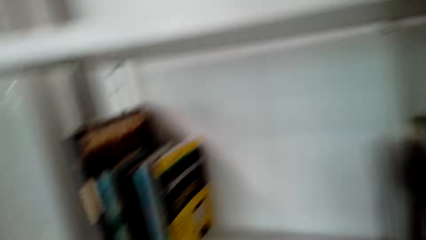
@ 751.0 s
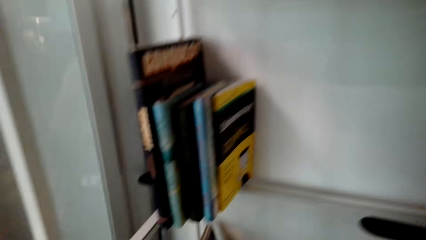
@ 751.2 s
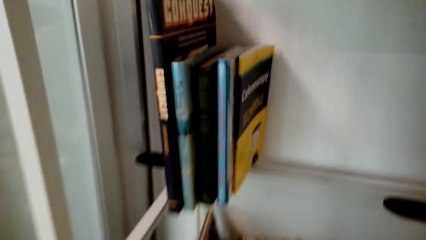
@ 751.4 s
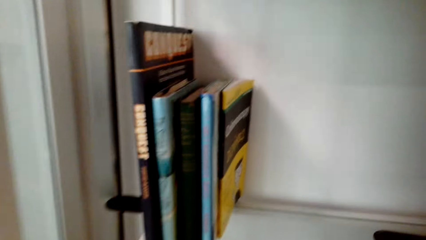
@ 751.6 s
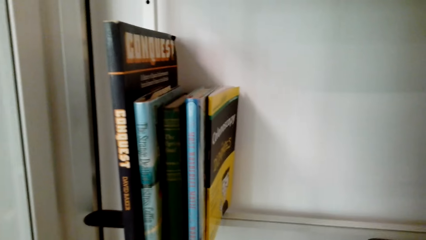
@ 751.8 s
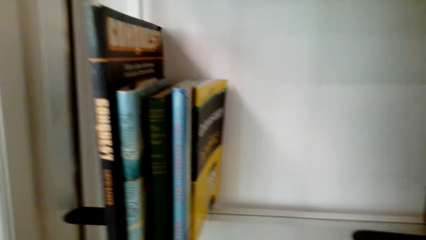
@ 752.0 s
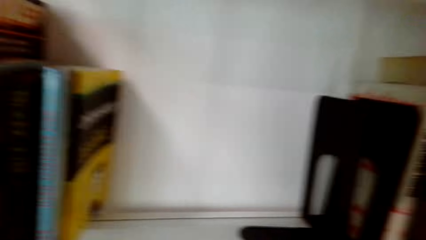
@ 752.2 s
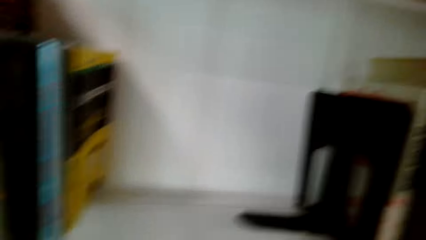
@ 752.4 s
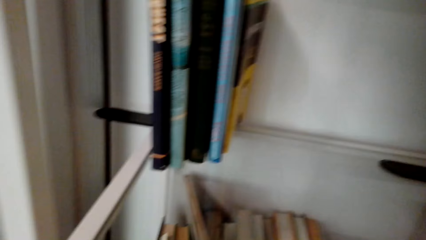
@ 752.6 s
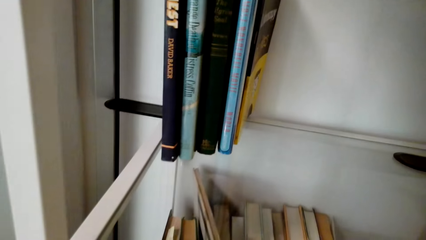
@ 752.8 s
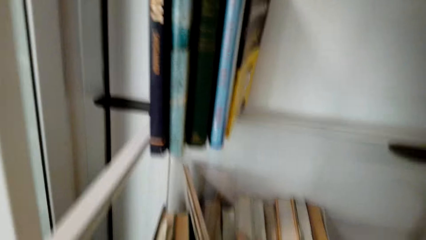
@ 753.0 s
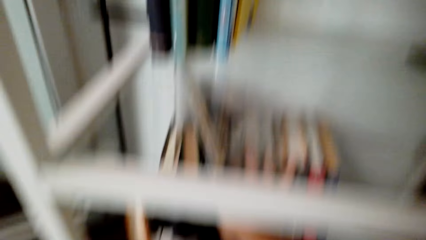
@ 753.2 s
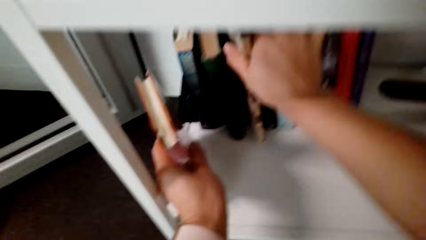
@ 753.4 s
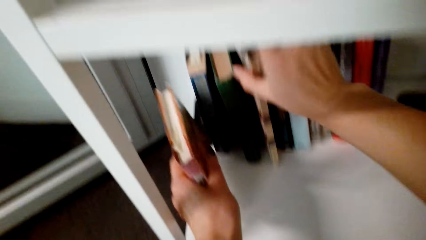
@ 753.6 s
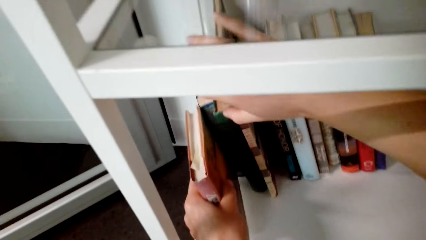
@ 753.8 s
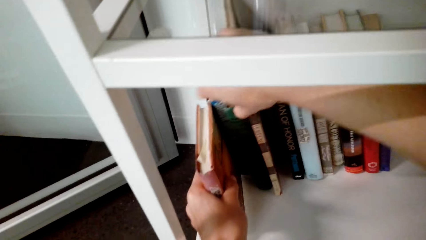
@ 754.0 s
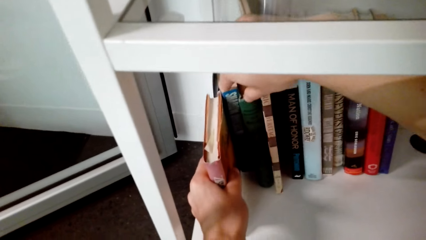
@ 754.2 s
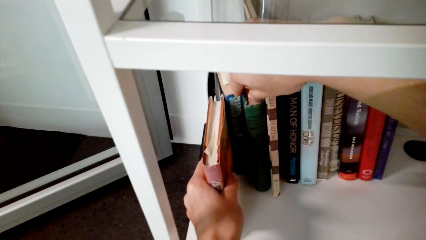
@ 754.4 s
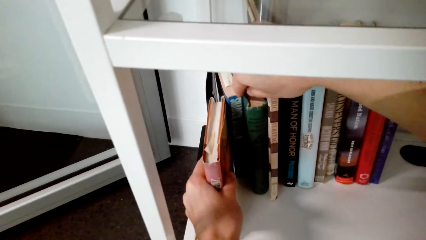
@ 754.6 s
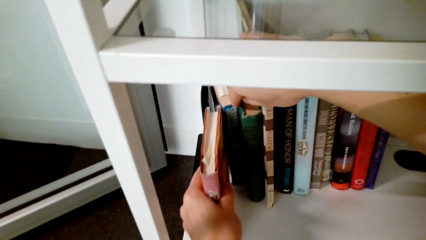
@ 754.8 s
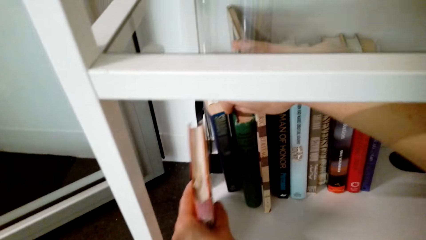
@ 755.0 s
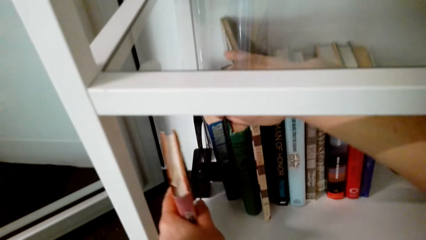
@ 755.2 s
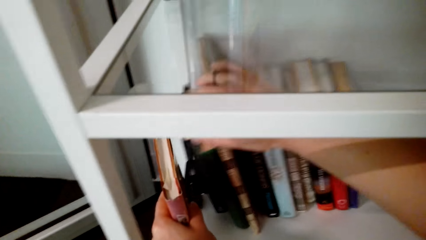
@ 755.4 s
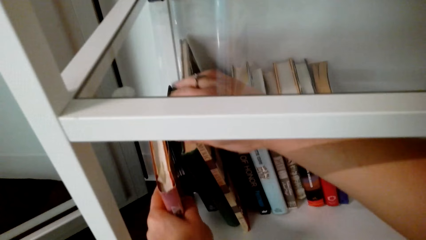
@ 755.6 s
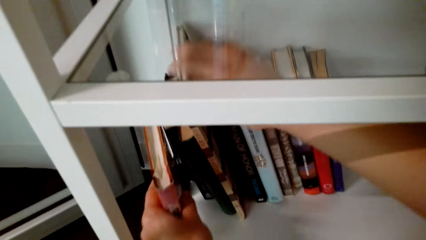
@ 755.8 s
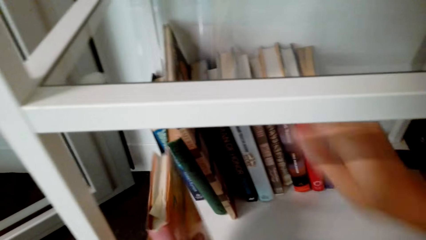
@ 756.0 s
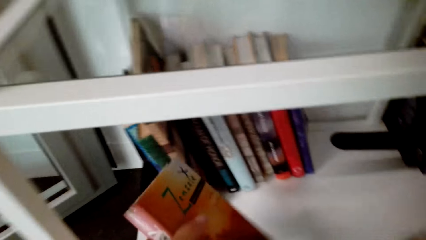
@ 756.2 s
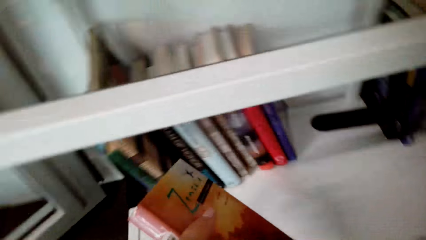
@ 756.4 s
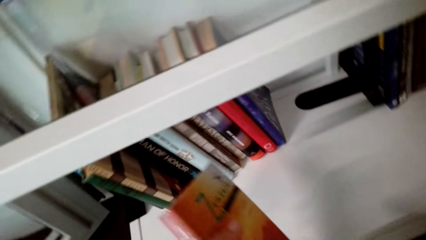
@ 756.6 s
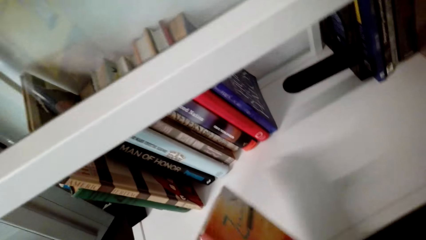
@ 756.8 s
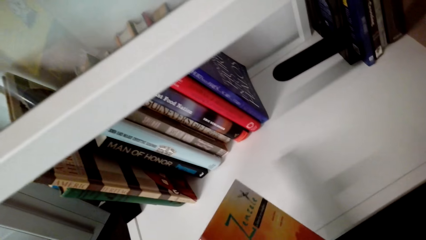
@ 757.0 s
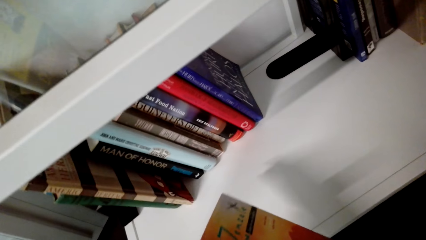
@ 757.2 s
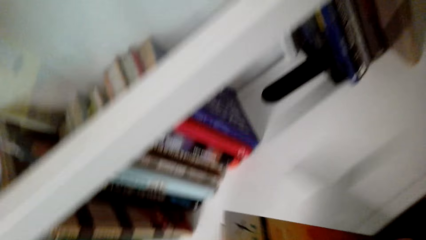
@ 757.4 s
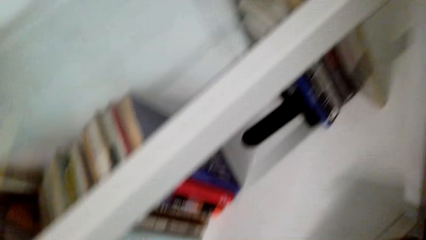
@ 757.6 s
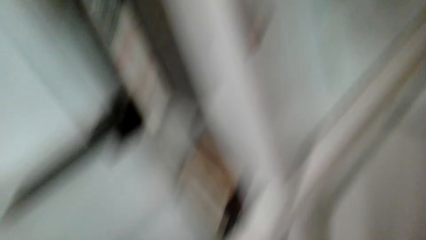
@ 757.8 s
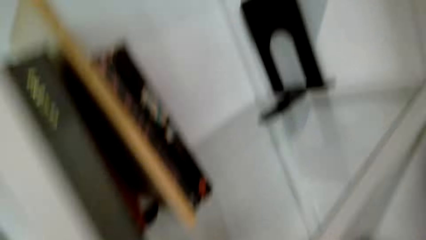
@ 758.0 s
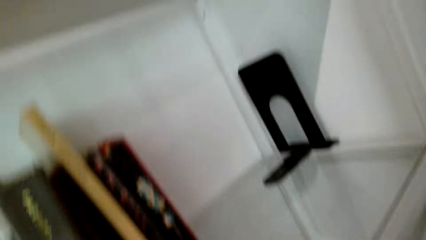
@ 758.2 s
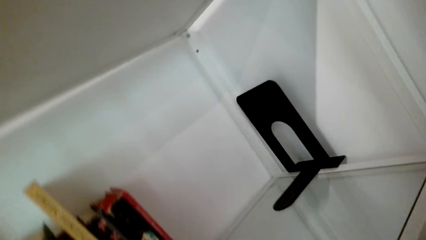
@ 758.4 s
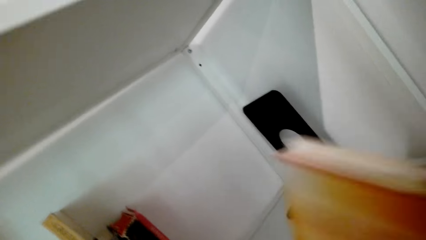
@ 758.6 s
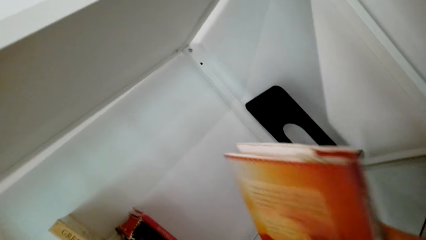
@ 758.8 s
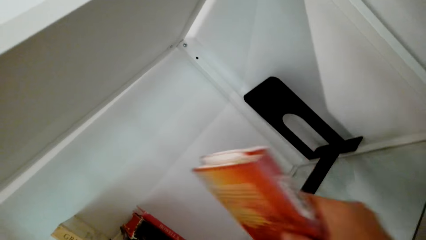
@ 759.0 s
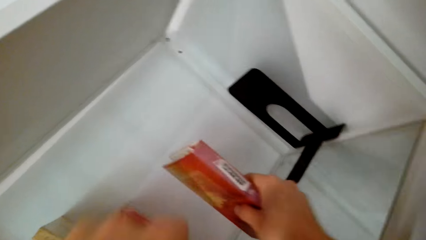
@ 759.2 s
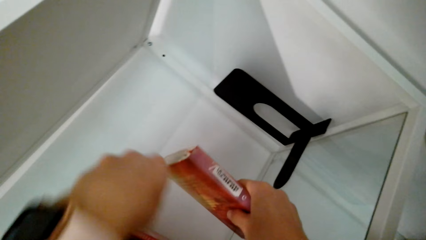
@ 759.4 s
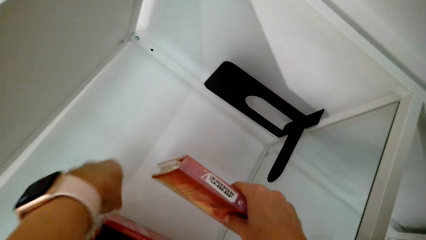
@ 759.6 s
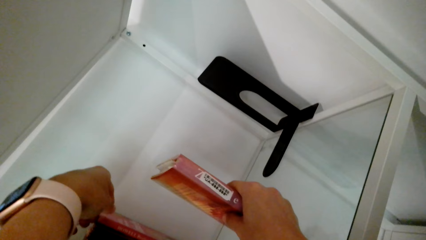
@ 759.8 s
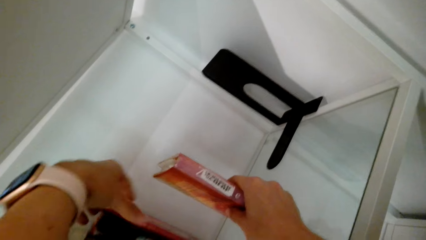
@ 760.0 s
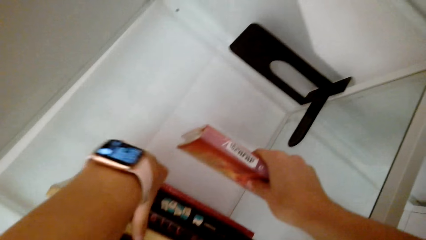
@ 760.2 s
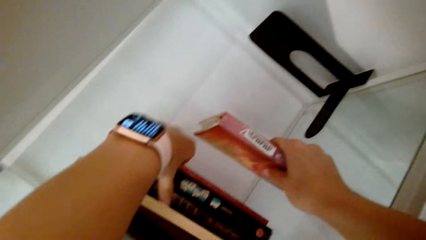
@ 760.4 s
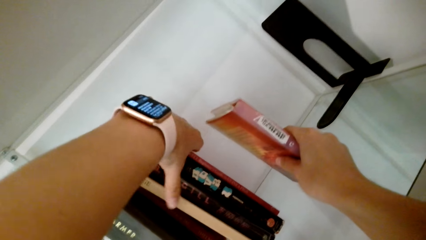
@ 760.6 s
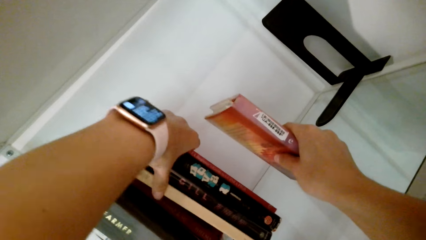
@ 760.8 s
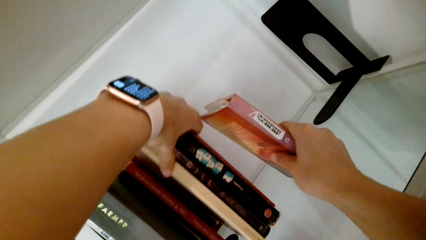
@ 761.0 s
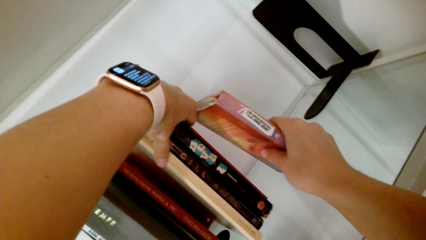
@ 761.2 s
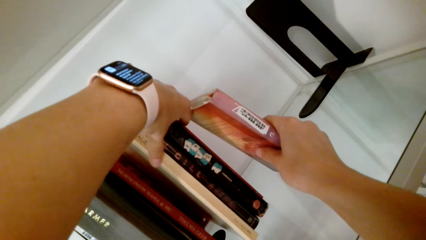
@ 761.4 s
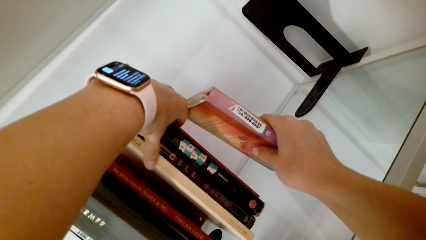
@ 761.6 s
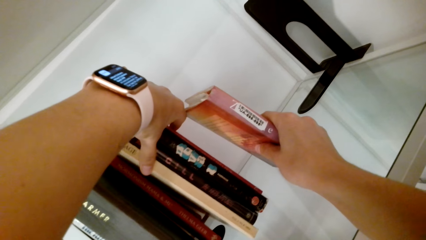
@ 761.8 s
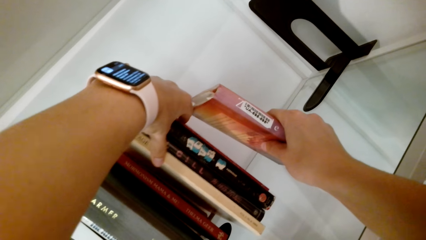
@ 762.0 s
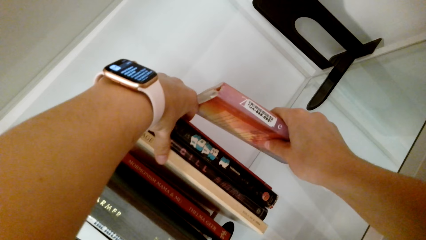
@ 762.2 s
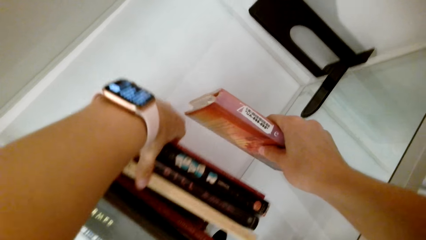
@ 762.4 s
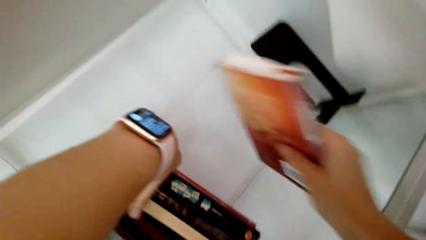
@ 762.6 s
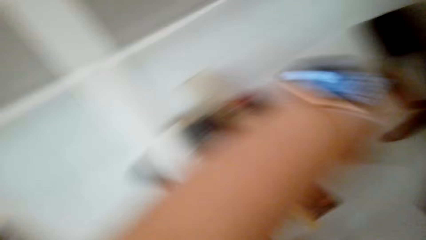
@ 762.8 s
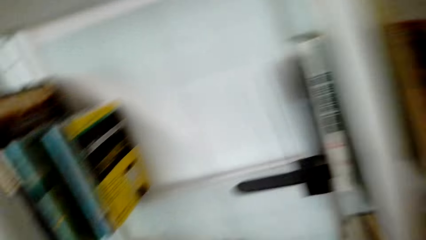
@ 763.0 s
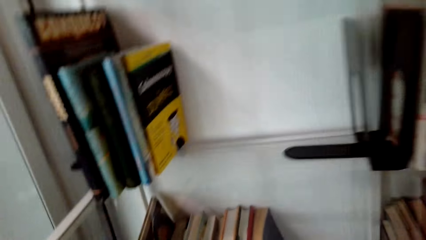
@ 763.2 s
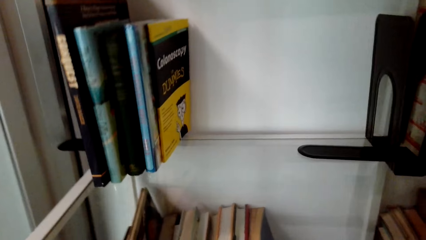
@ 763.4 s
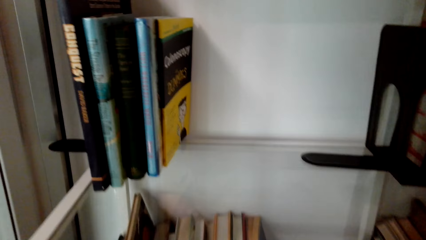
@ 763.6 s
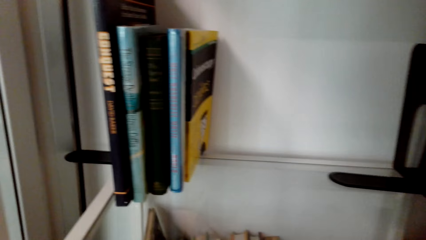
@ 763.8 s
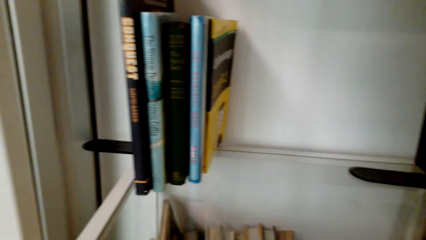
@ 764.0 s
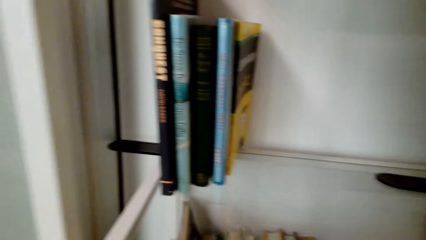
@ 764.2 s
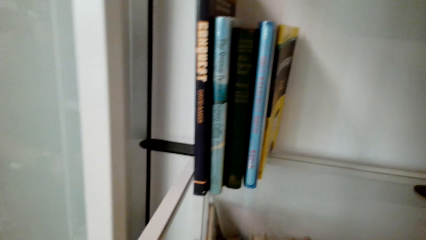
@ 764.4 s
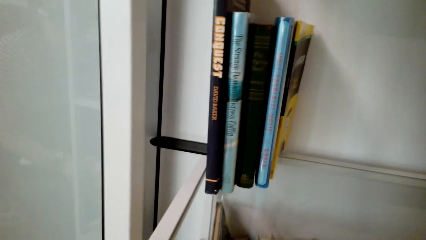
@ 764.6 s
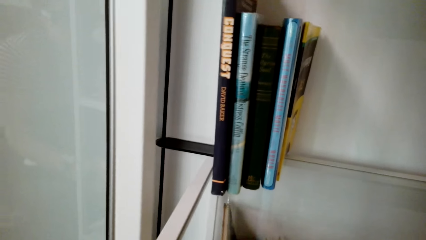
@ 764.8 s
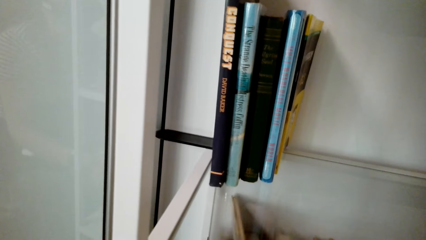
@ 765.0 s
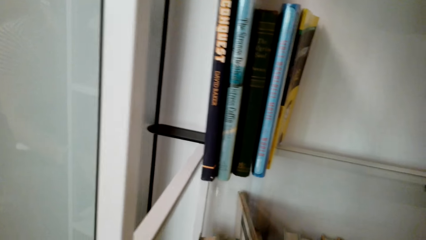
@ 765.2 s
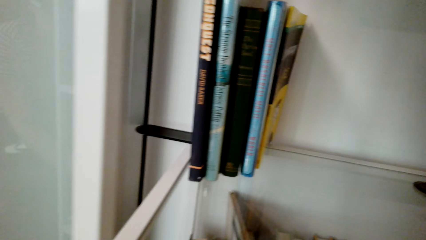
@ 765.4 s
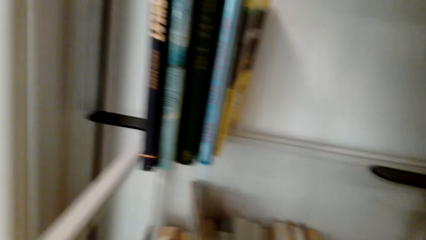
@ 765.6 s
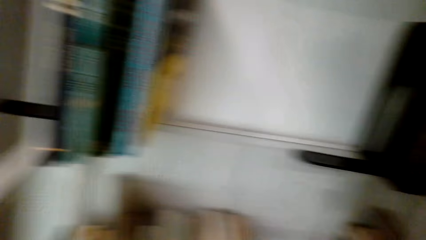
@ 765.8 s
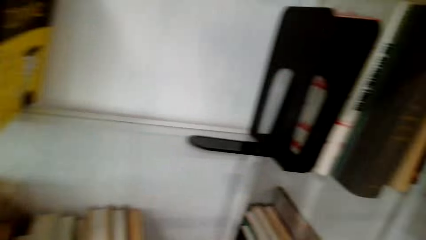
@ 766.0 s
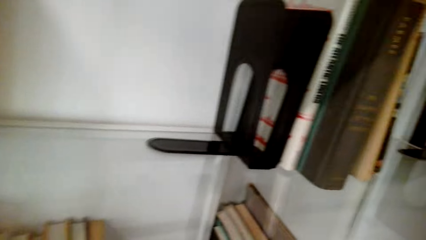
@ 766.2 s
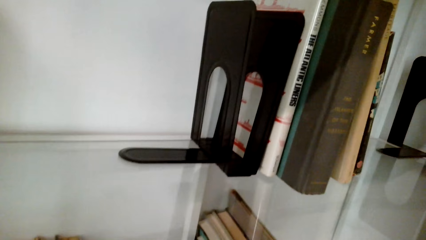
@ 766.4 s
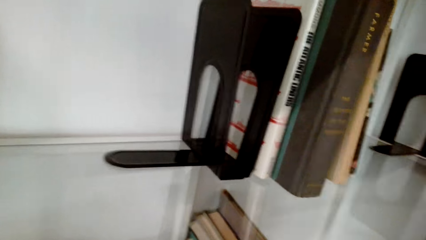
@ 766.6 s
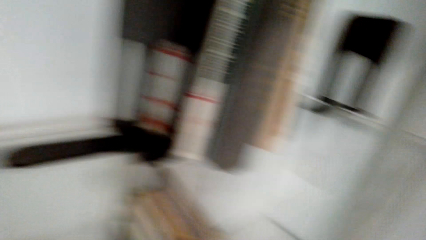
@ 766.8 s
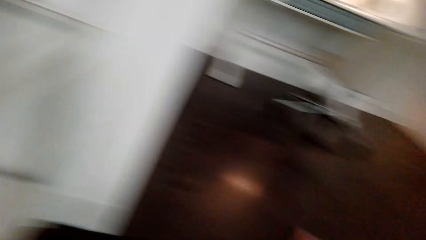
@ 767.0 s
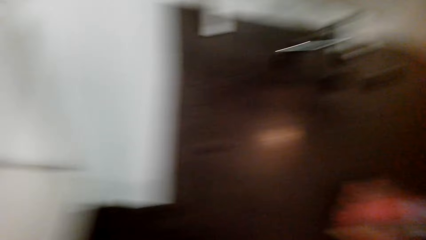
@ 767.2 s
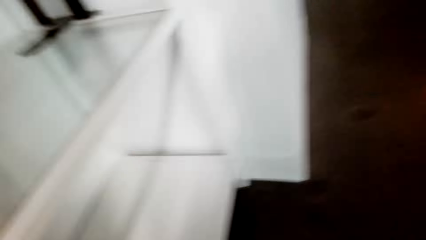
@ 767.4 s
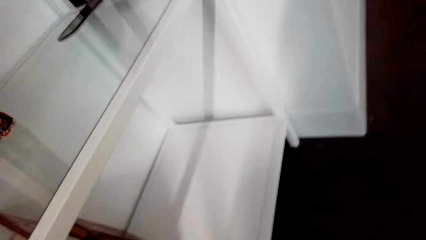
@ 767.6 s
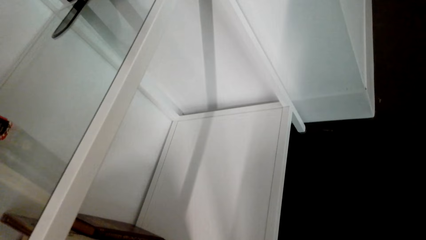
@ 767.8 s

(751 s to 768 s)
The camera wearer looks around the shelf. They hold the books in the shelf. They move to the other side of the shelf. They look at the books. They move to the other side of the shelf.
